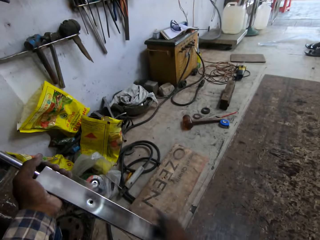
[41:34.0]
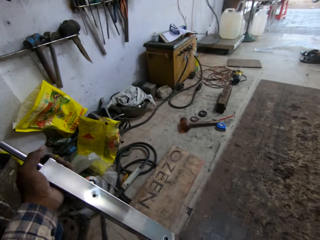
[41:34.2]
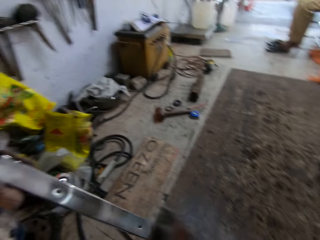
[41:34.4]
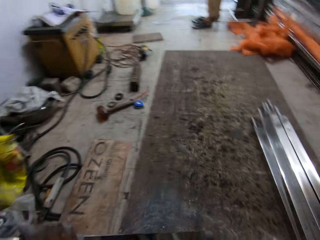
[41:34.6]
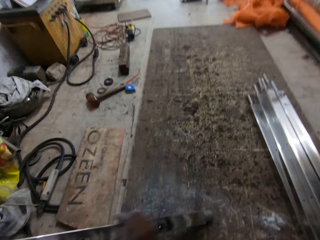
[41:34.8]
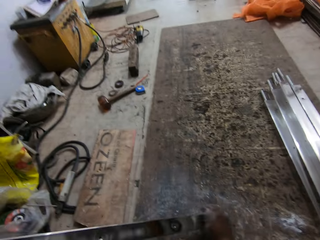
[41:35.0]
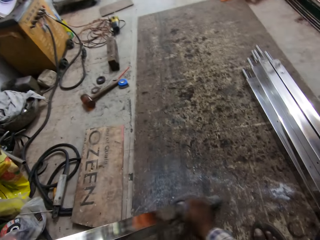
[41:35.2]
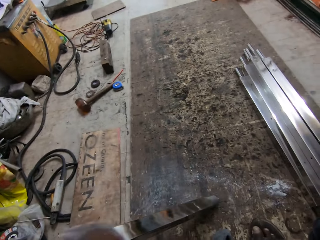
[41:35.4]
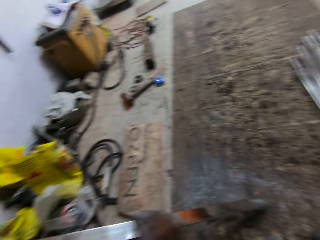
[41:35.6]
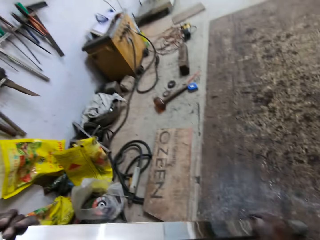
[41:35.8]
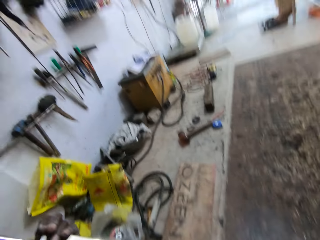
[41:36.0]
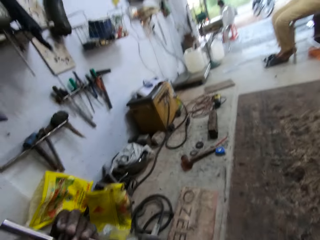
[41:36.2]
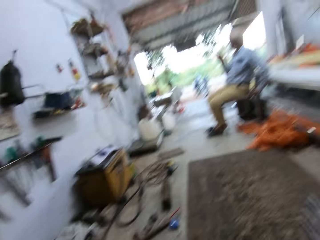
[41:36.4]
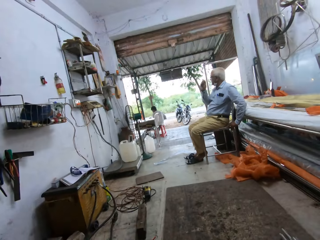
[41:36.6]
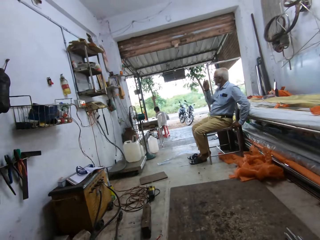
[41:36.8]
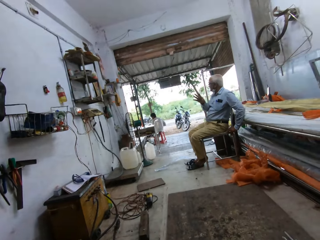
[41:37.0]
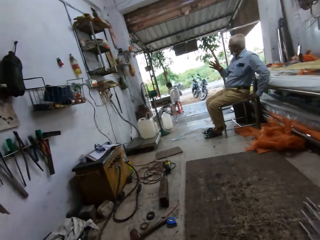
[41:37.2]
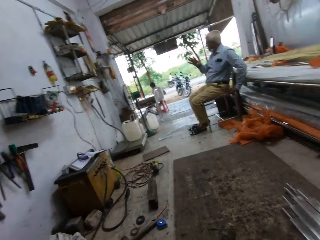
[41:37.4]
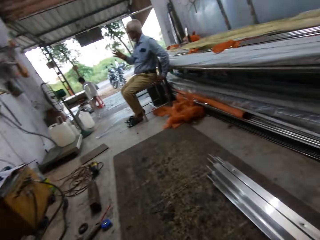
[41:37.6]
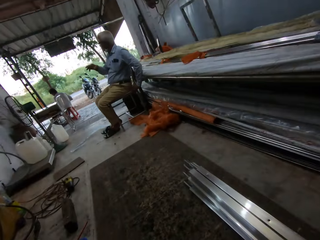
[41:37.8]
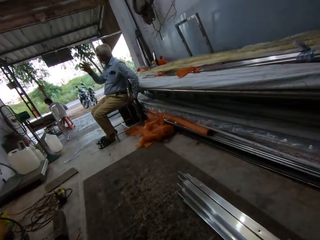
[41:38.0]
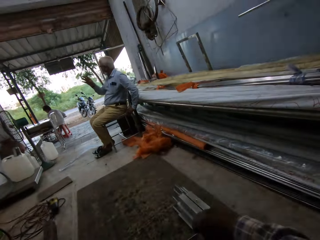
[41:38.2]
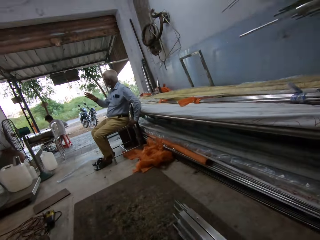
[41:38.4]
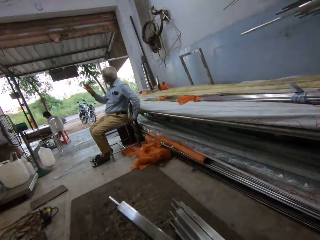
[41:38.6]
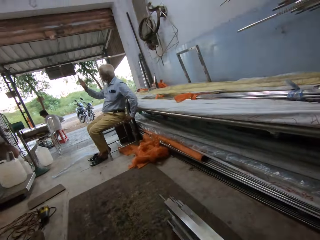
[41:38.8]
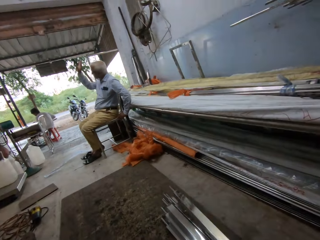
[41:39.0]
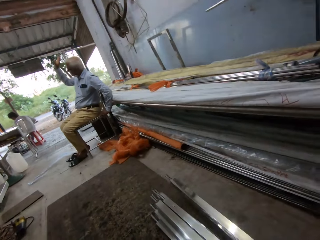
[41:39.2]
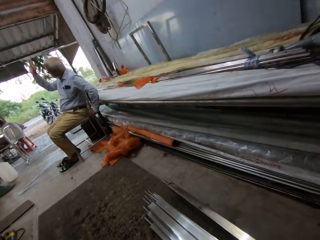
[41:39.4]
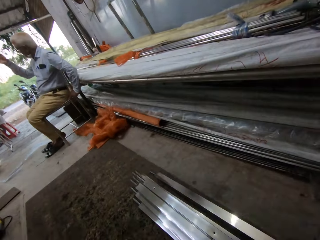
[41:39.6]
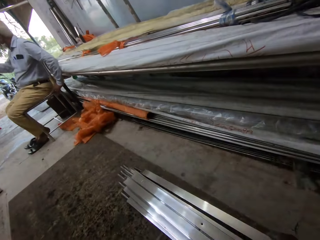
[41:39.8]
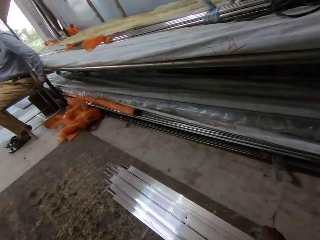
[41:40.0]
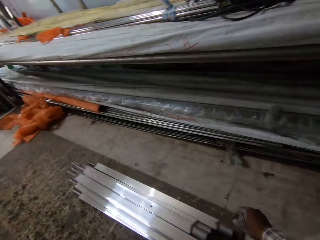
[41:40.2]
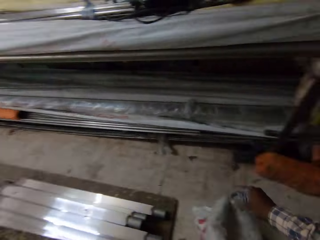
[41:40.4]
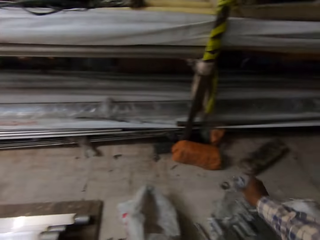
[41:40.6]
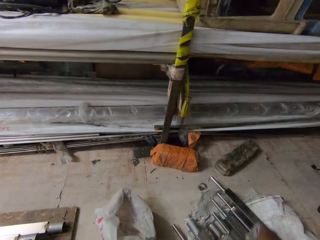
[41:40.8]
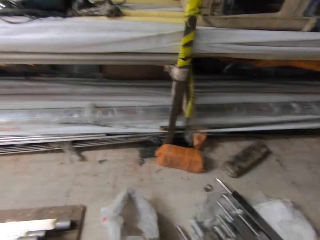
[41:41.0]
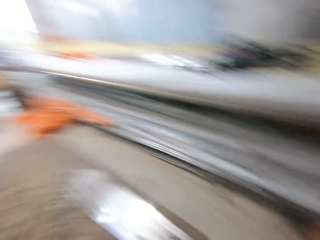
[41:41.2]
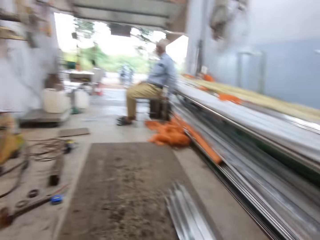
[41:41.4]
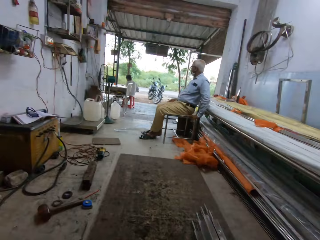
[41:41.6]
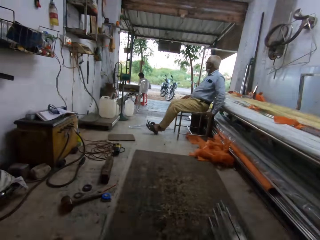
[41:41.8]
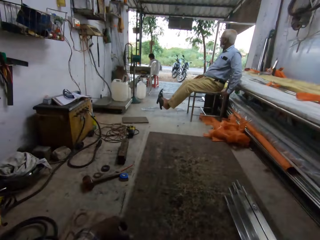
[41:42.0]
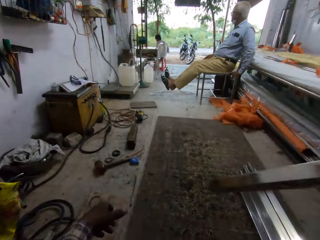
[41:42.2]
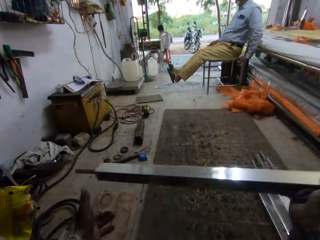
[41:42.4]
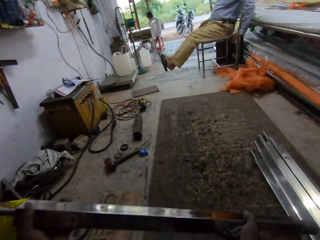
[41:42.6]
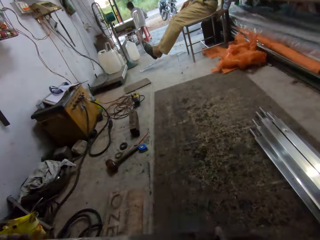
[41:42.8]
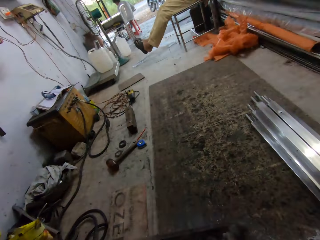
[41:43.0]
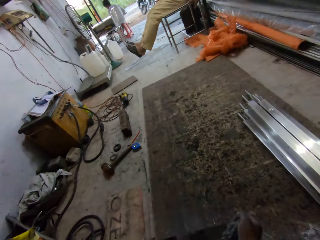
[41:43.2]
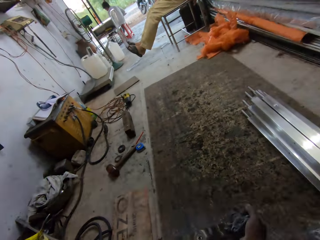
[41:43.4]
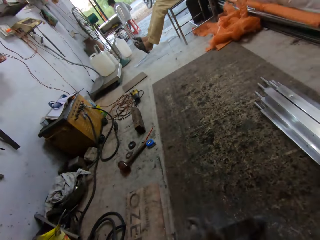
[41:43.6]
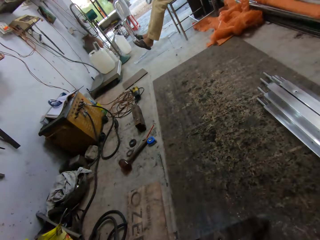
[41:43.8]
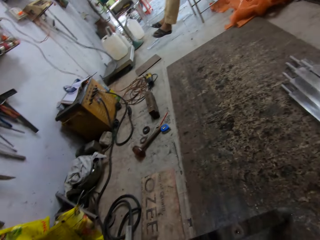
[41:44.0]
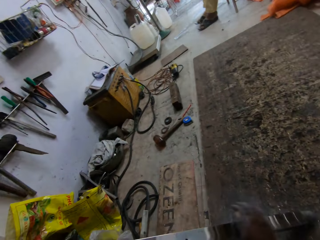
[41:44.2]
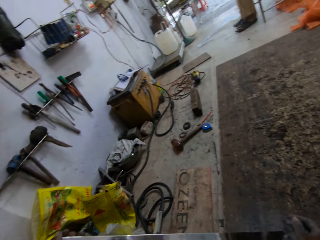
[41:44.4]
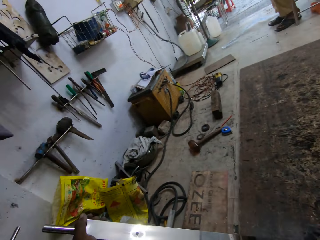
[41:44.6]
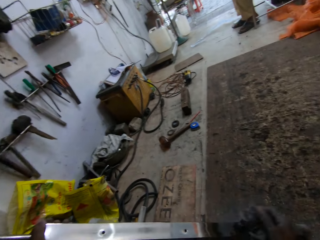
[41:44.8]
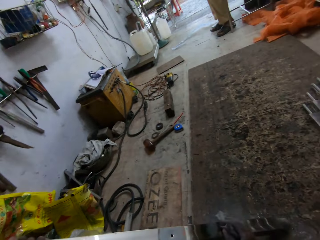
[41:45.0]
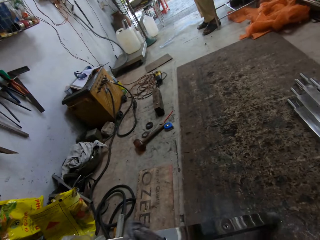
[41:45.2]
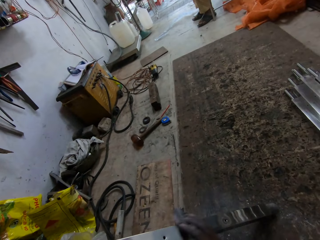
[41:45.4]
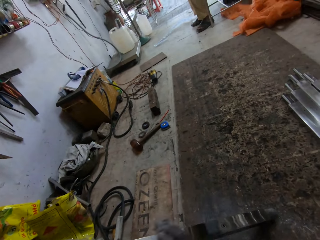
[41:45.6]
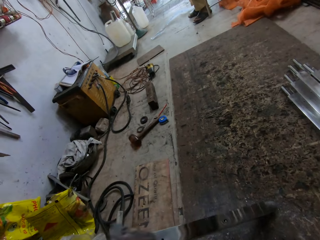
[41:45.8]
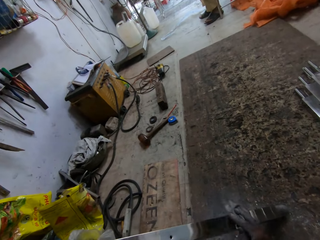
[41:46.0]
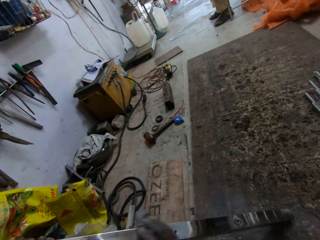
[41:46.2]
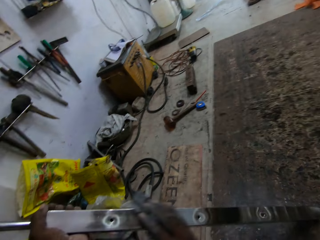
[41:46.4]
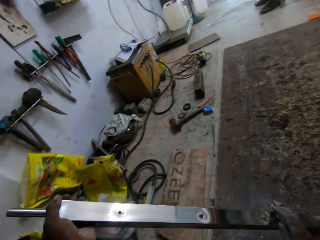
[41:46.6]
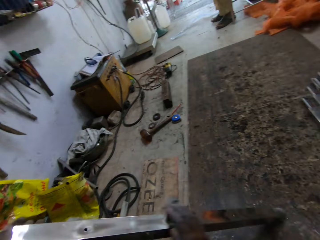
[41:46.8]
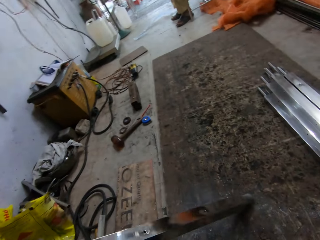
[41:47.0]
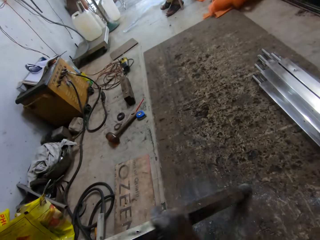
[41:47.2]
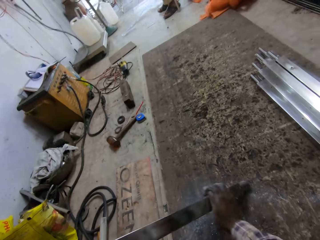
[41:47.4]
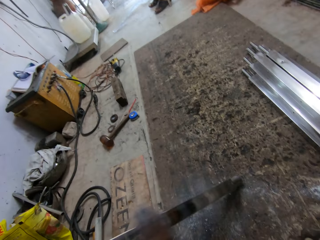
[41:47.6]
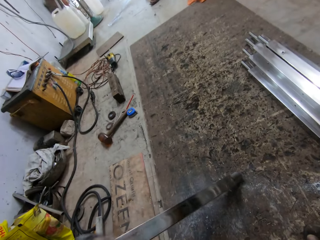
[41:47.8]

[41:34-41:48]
The camera wearer places the metal tube on the floor beside a stack of metal tubes with his right hand. He holds a piece of cloth on his right hand. He picks up a metal tube from the floor with his right hand. He passes the metal tube in his right hand to his left hand. He cleans the metal tube in his left hand with the piece of cloth in his right hand.

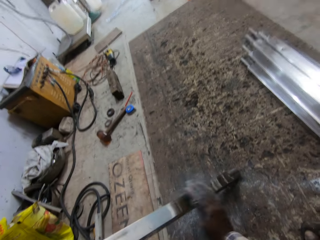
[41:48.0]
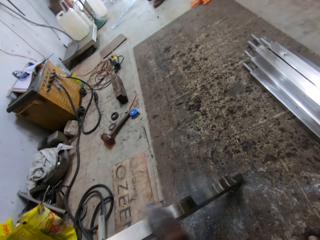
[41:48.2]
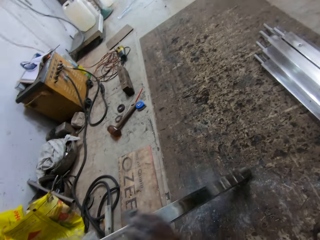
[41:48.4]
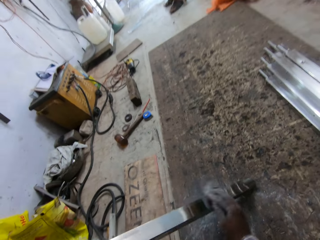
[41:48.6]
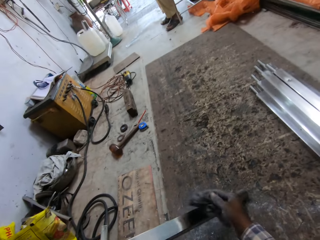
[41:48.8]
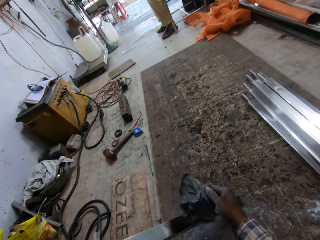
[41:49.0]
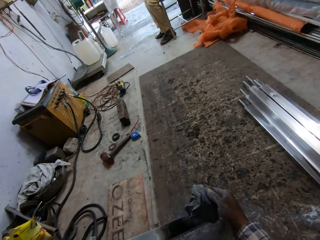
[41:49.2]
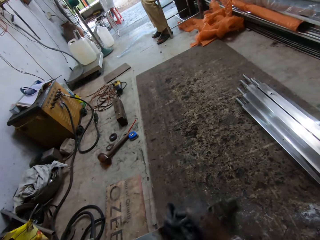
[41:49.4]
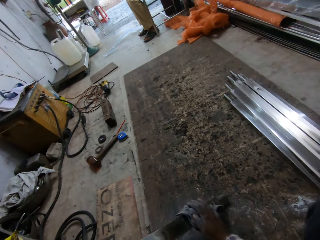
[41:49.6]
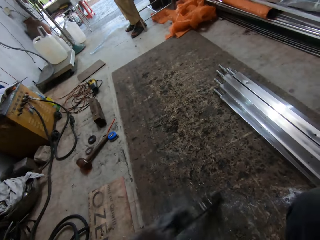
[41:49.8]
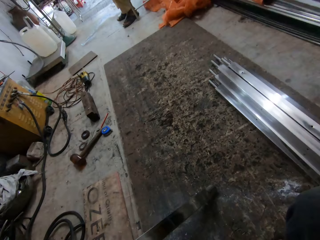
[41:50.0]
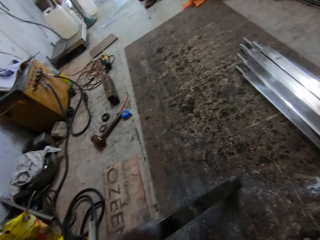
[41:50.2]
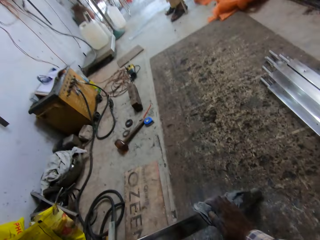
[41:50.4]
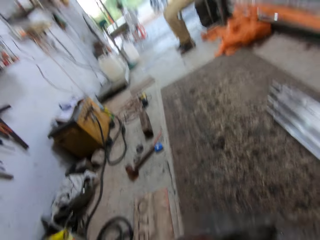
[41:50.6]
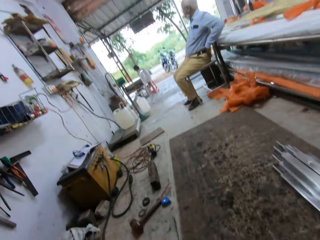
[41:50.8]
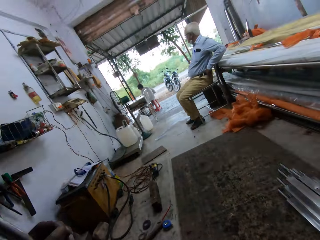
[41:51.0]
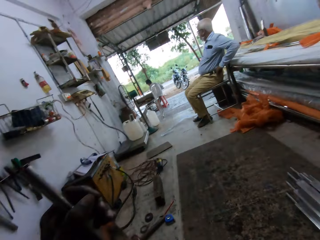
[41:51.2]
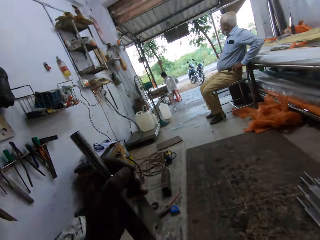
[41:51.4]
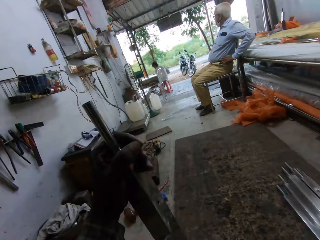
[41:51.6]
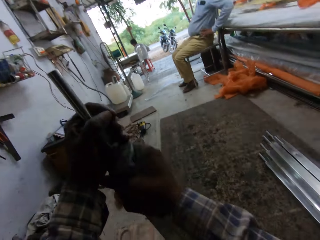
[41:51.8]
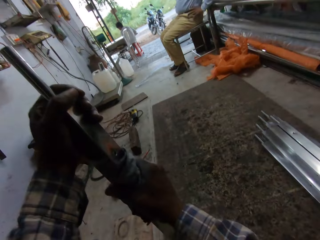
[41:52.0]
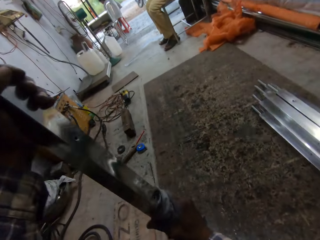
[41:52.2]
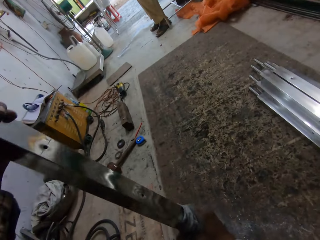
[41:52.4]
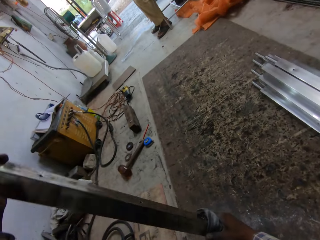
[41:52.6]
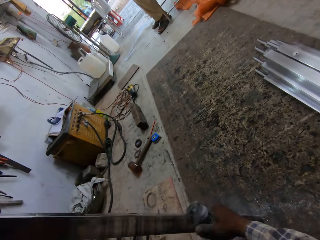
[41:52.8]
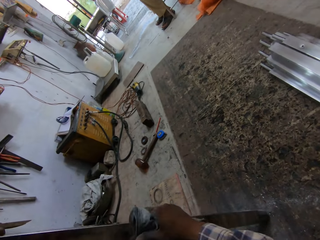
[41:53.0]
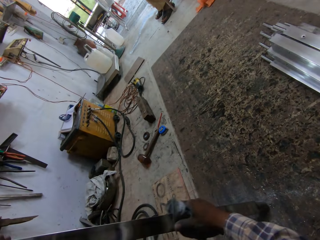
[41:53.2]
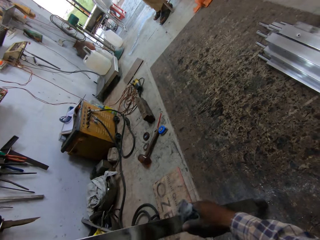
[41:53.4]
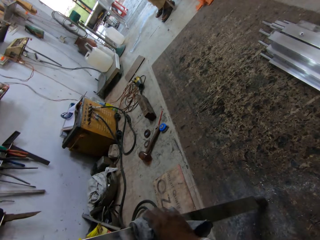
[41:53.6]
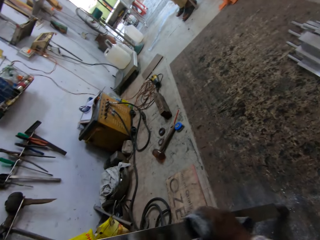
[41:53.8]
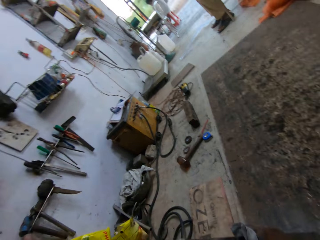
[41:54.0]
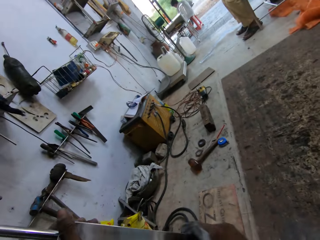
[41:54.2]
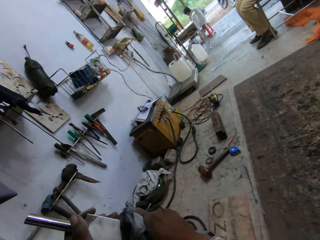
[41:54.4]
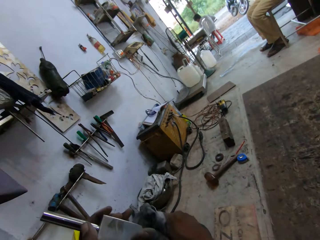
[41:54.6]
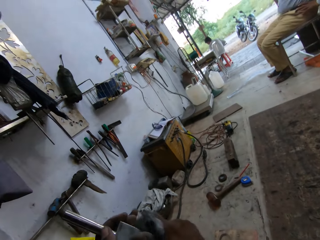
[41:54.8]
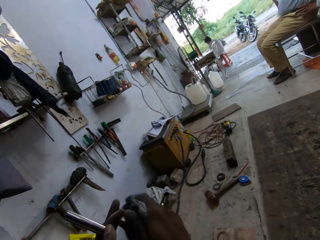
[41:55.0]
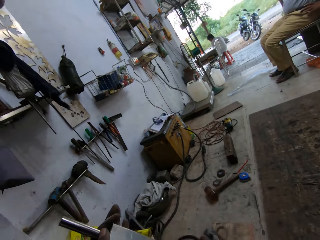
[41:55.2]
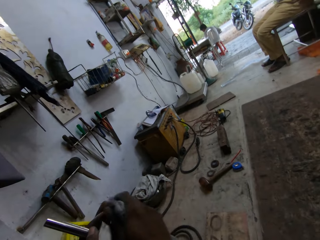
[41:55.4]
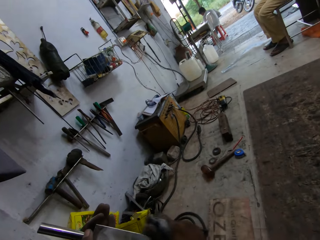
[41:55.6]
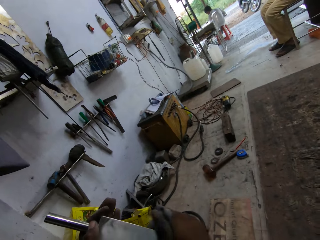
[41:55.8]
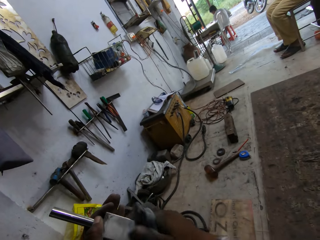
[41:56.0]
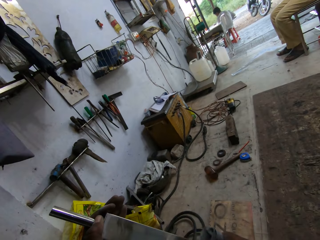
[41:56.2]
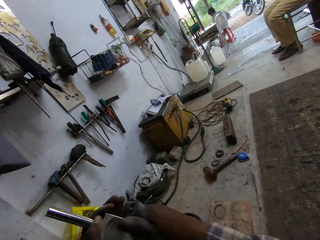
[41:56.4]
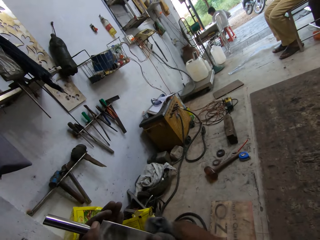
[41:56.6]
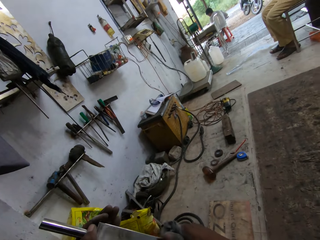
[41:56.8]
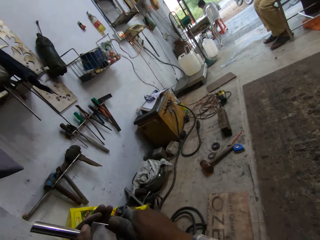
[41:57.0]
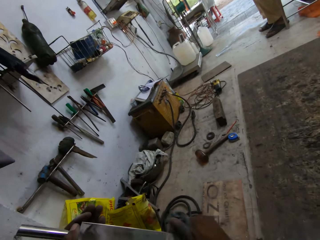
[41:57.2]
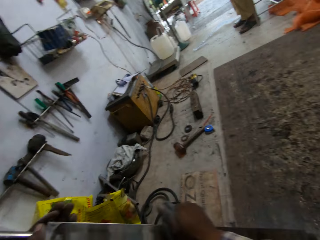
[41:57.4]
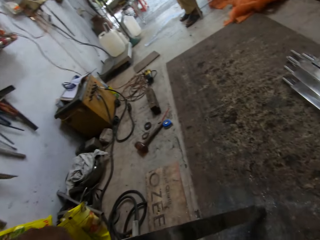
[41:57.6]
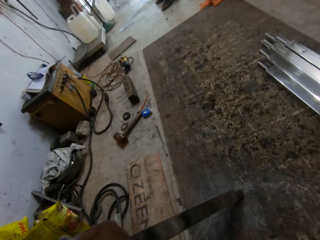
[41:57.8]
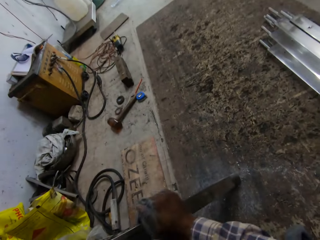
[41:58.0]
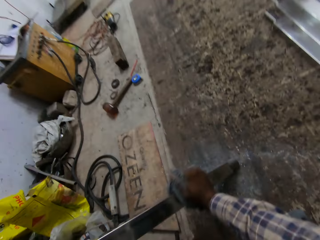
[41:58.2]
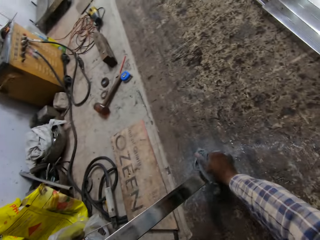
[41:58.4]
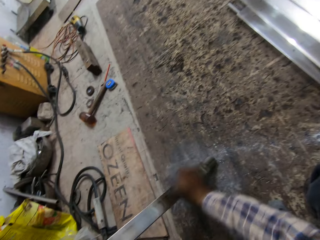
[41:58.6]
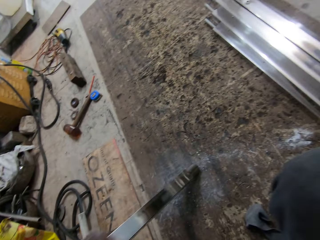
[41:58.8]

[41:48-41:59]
The camera wearer interacts with the man.
